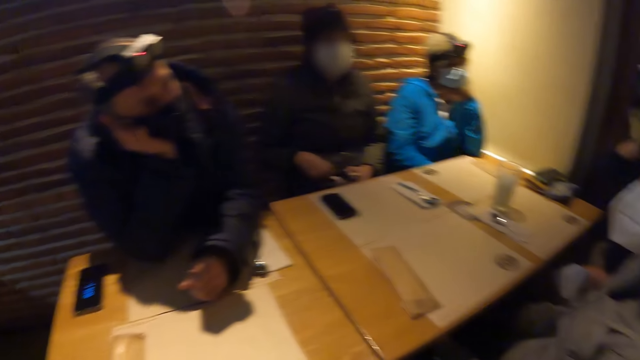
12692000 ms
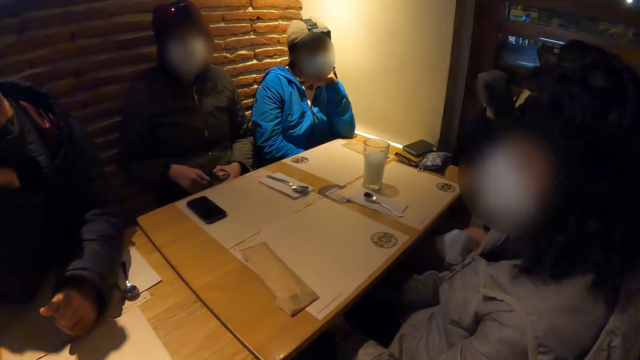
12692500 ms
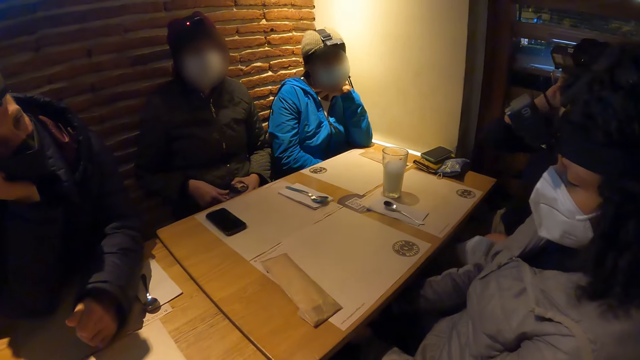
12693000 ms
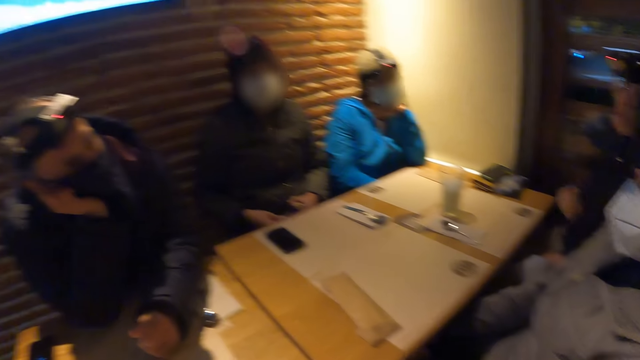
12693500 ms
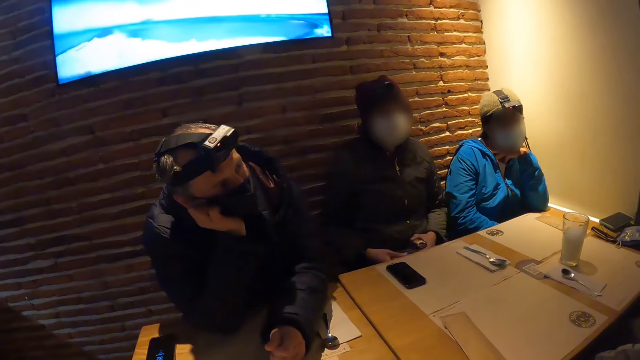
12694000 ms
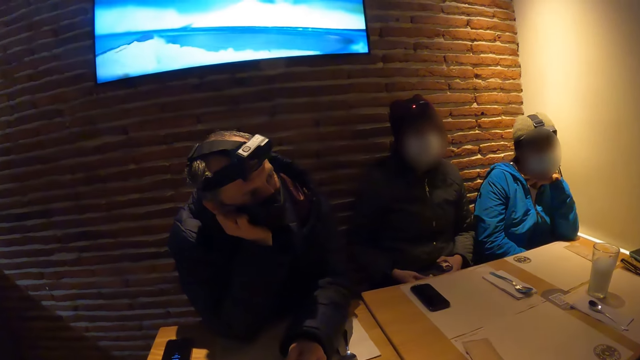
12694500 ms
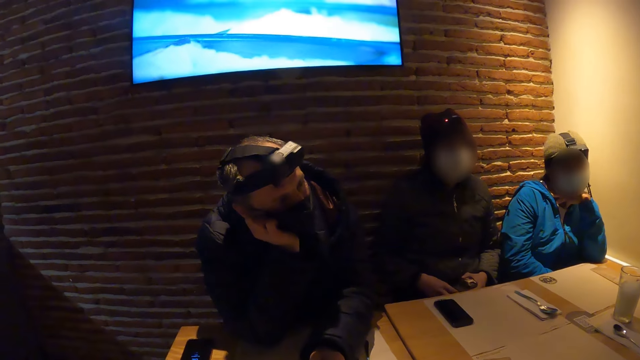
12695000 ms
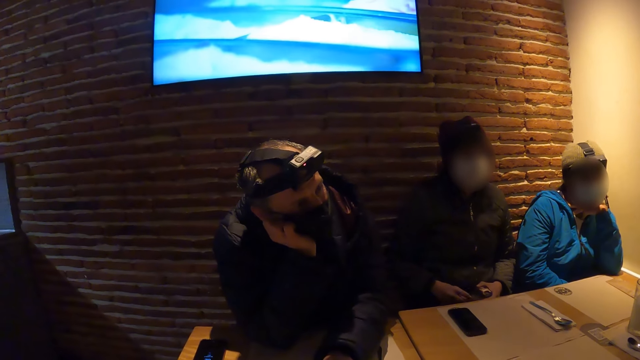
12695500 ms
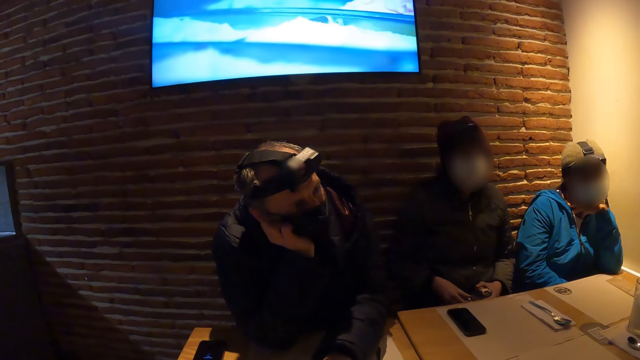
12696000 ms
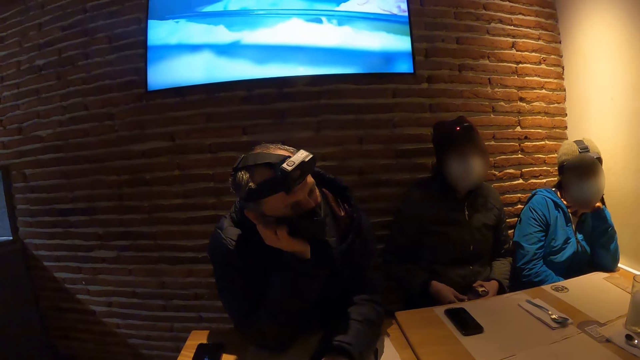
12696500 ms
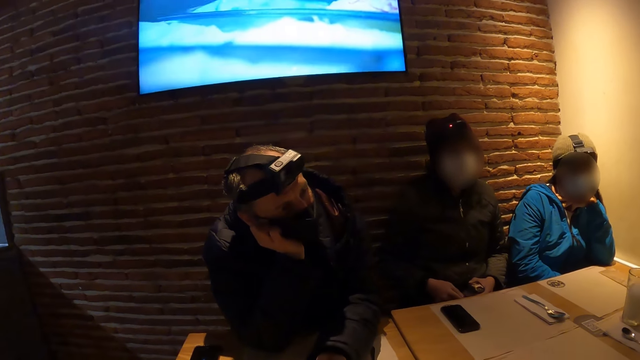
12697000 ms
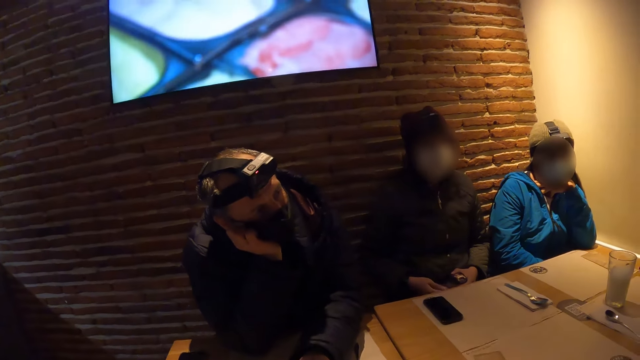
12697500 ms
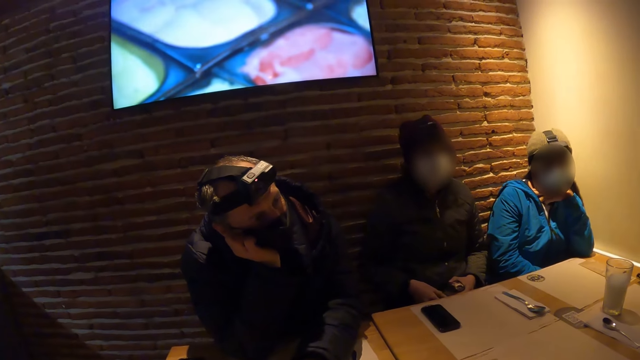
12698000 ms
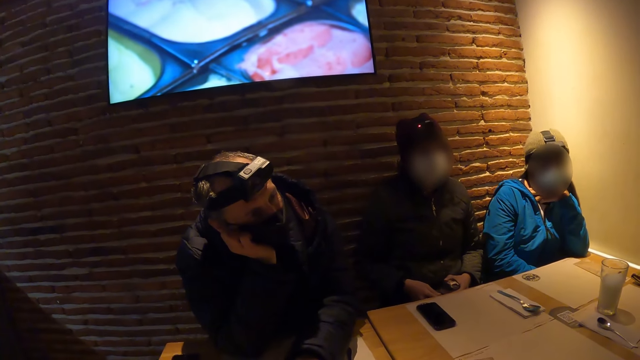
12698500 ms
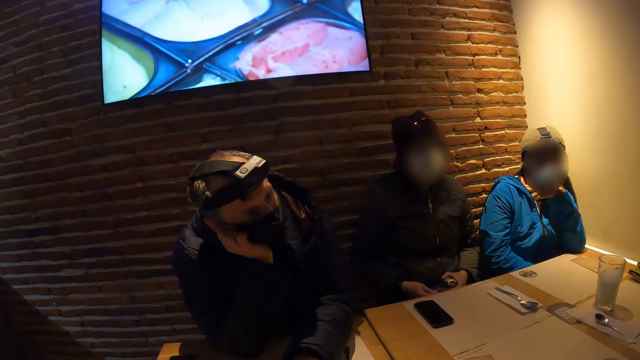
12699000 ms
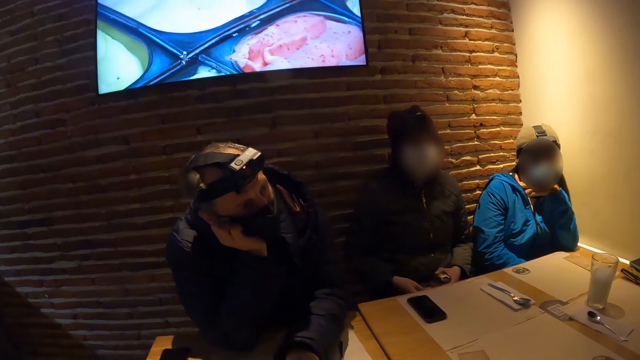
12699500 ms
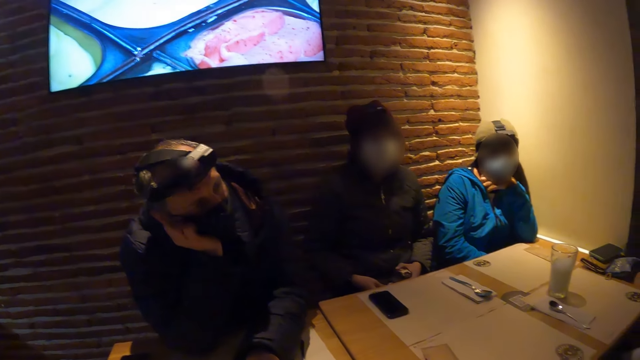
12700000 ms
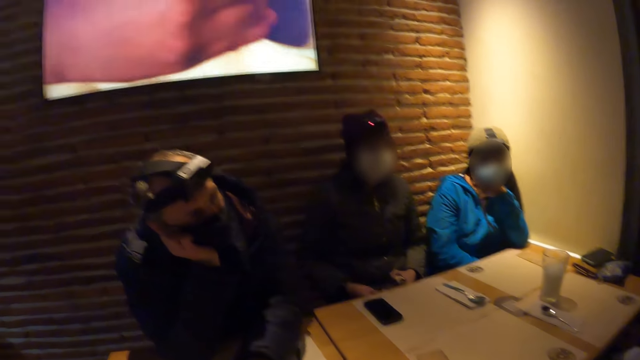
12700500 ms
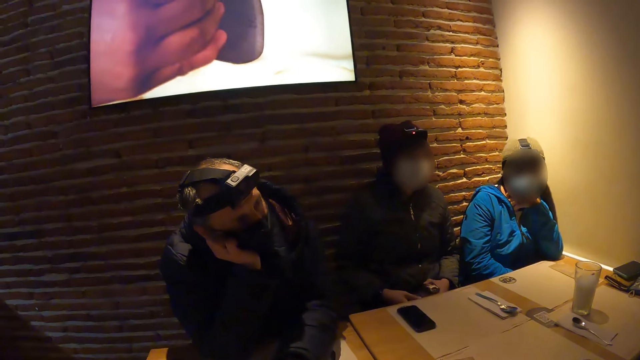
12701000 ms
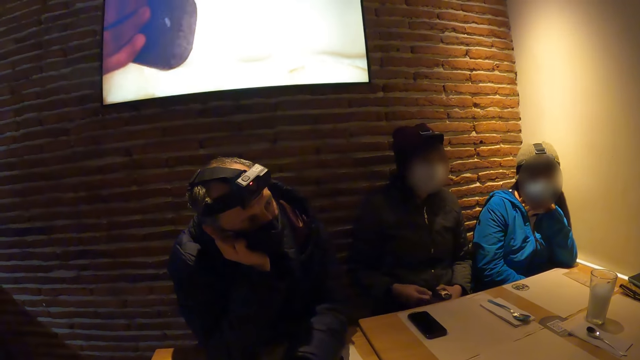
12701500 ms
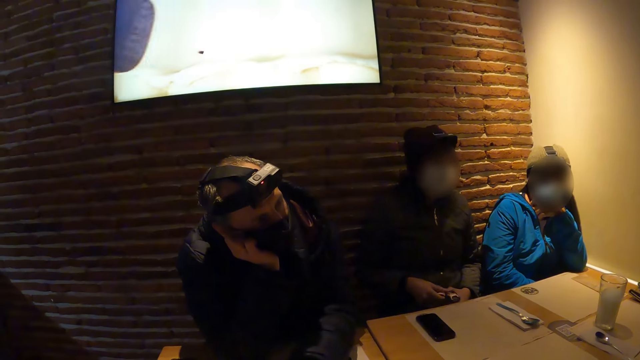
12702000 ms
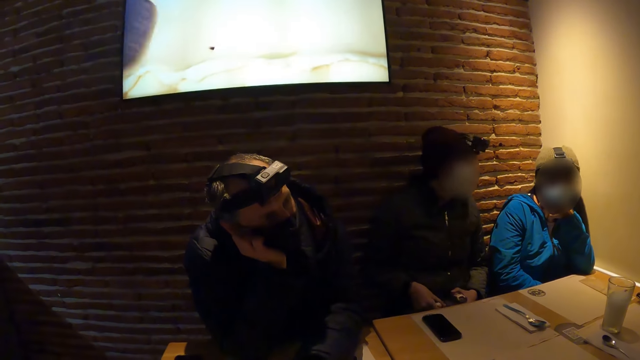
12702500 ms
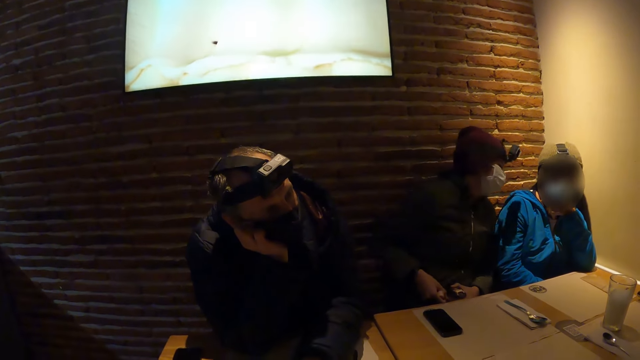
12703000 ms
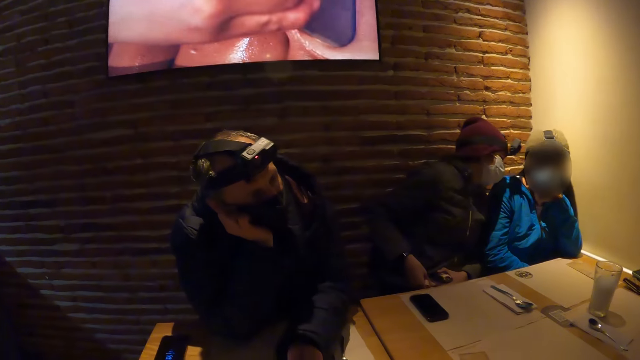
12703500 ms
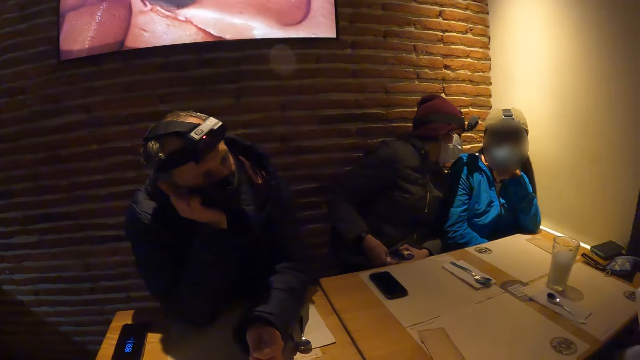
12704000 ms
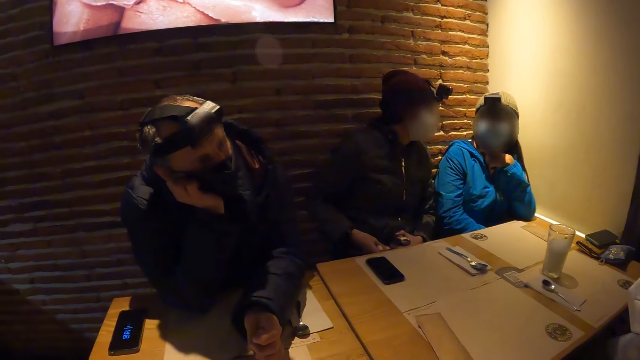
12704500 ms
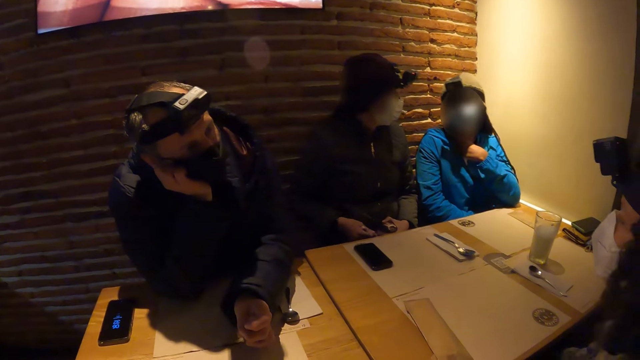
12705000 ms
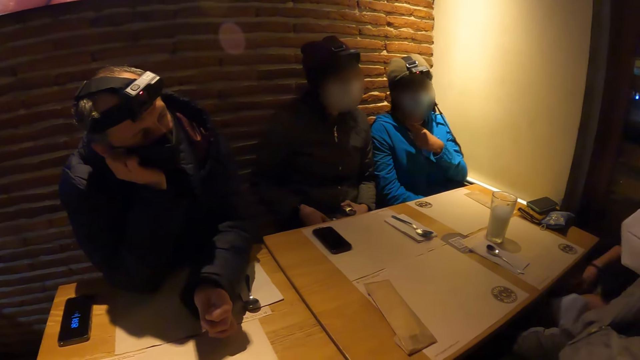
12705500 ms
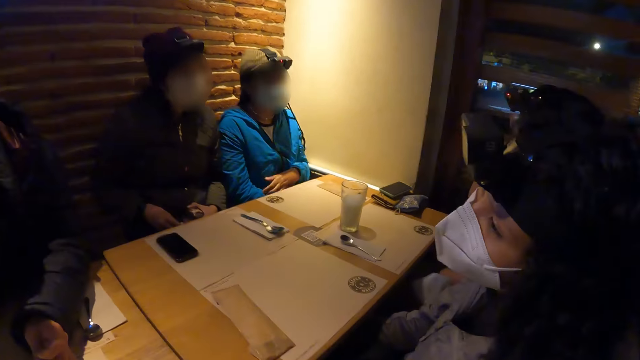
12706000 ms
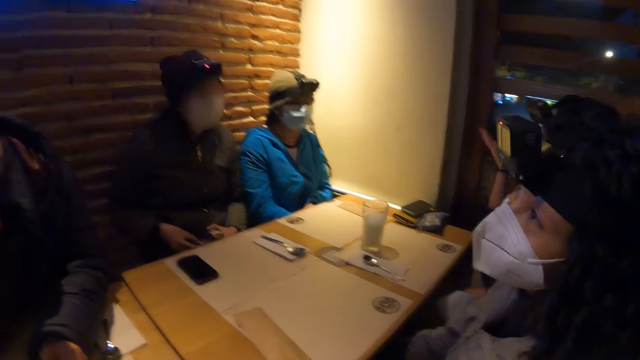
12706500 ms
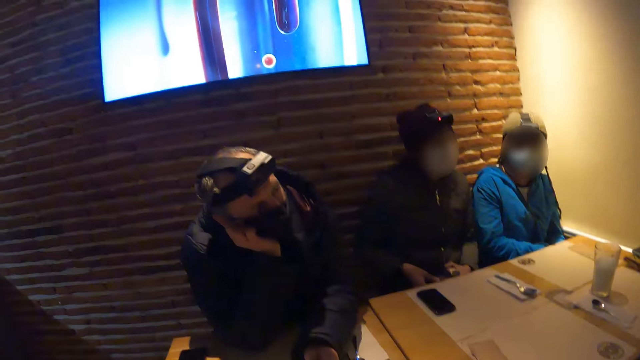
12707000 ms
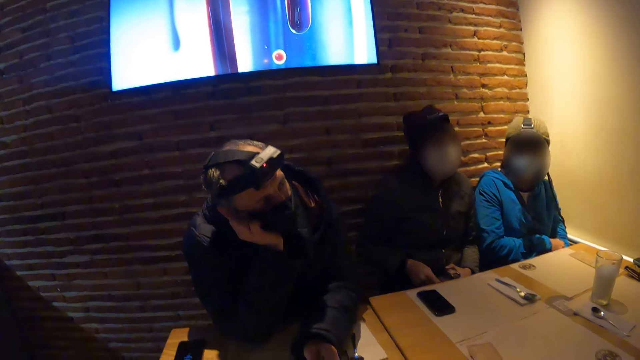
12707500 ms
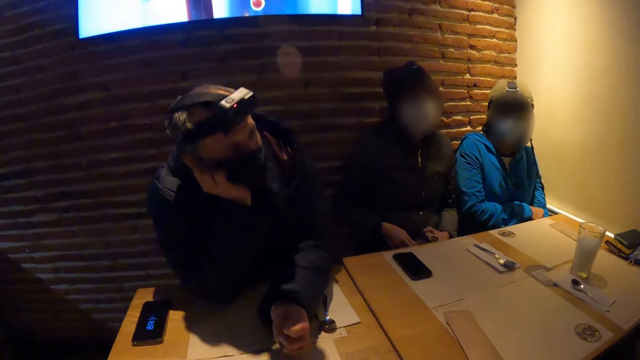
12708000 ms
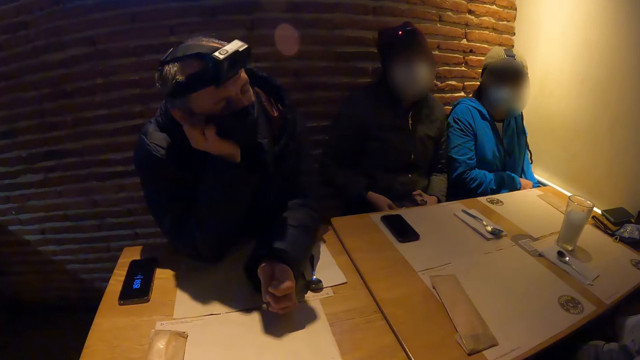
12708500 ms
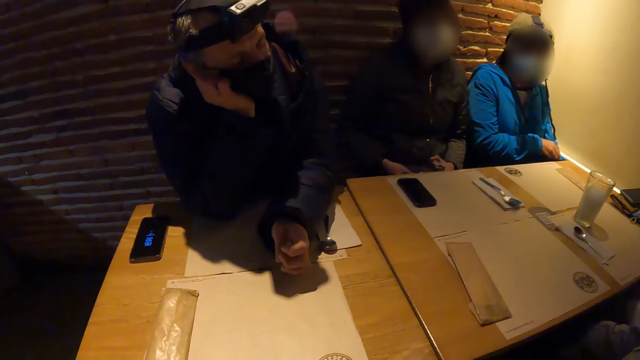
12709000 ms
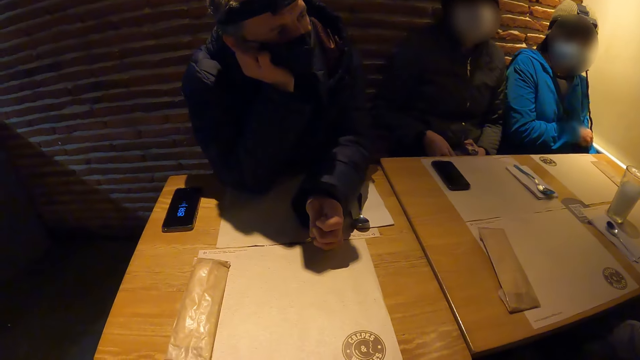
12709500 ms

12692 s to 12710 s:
A person holds their chin. The camera wearer looks at another person. They watch the television. The woman converses with another woman. A third person bends their head to the first person. The third person sits upright.

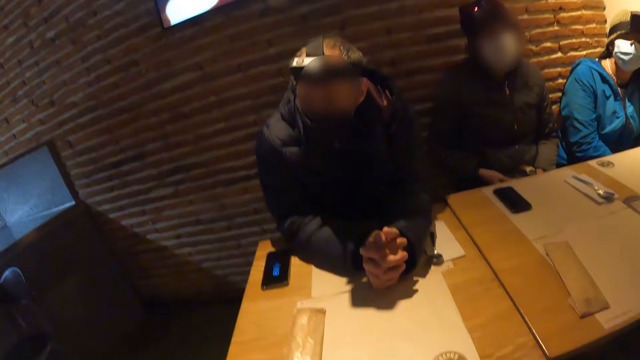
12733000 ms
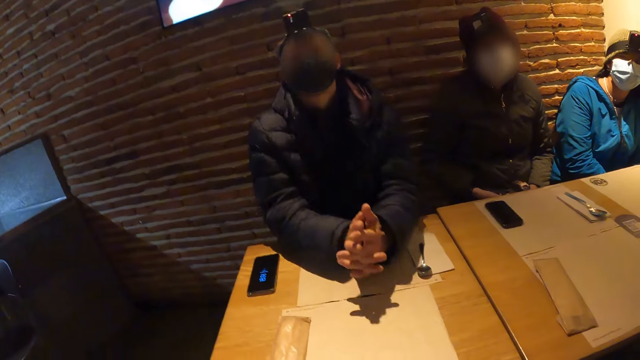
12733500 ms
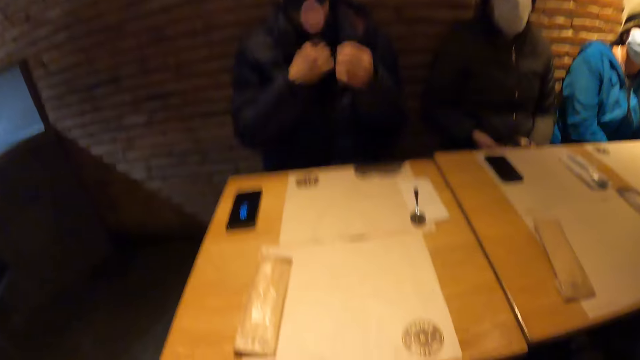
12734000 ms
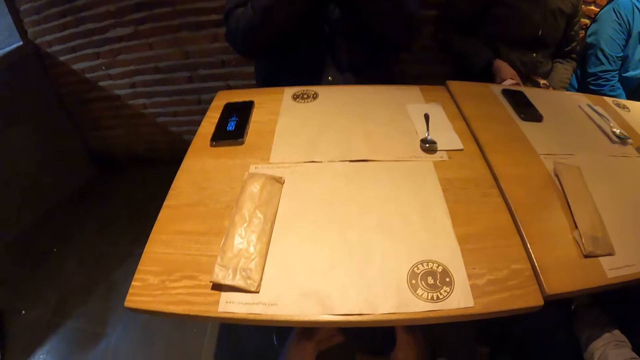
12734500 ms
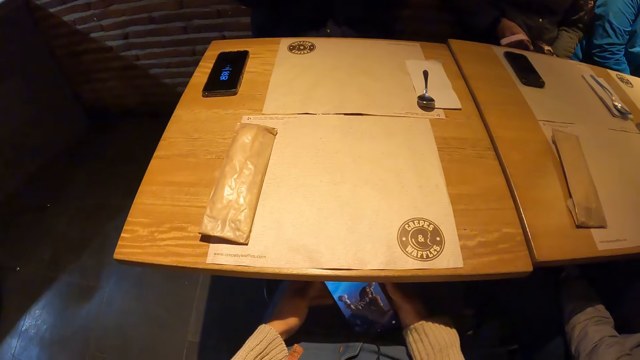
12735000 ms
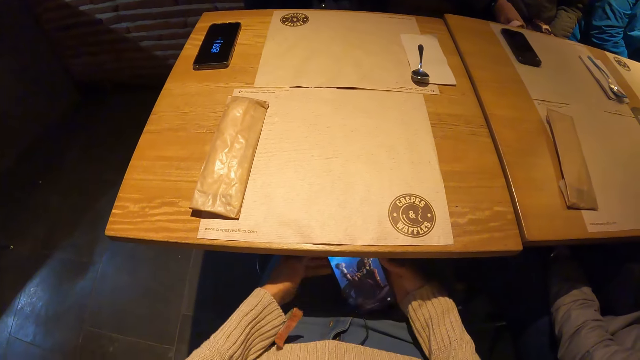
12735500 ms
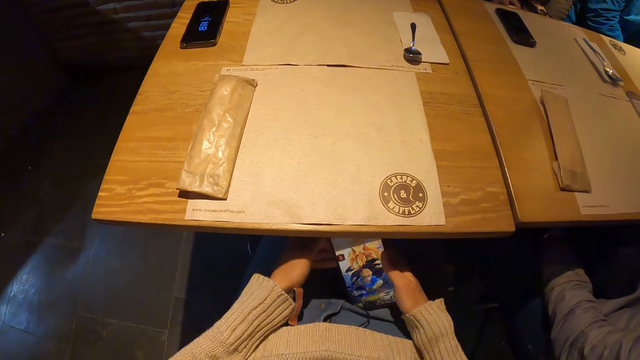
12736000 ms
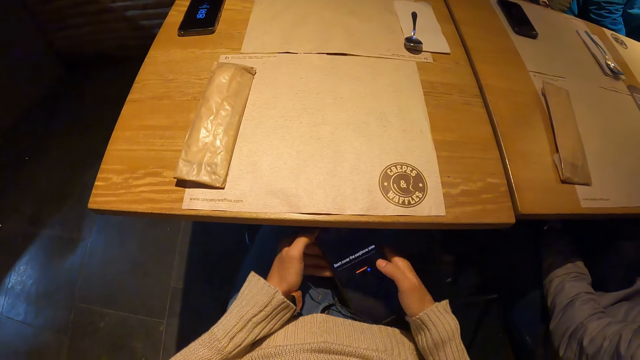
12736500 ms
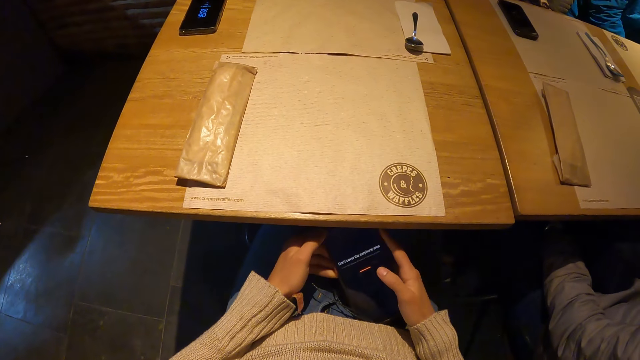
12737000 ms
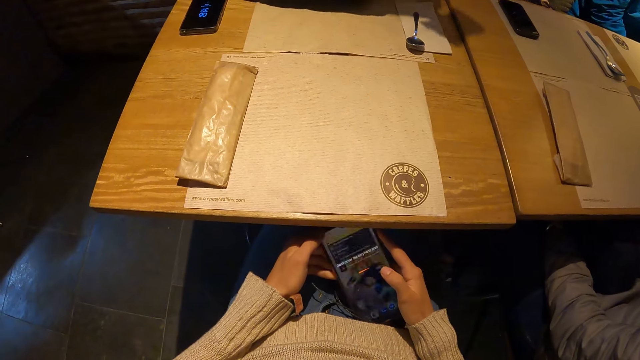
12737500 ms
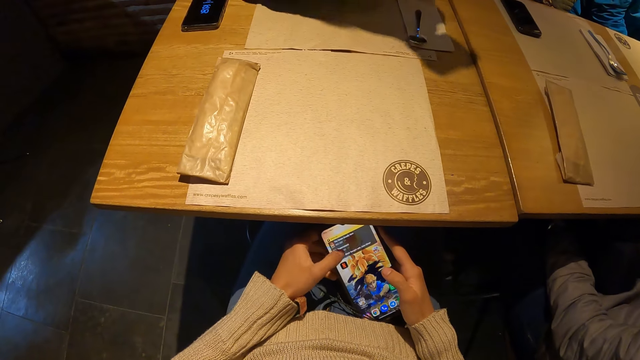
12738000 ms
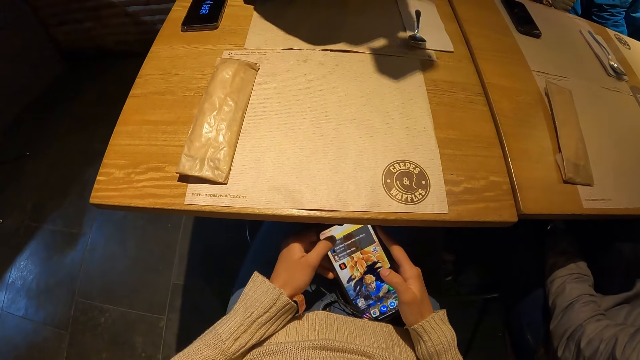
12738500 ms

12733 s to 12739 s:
The camera wearer operates a phone with both hands.
